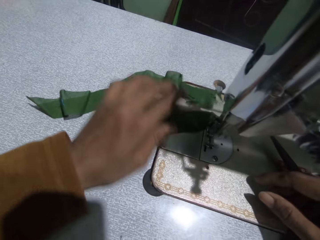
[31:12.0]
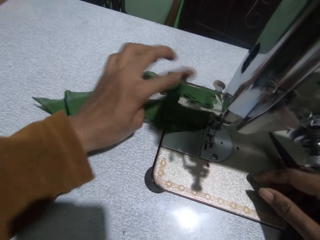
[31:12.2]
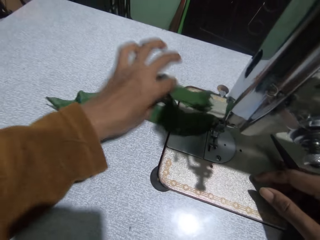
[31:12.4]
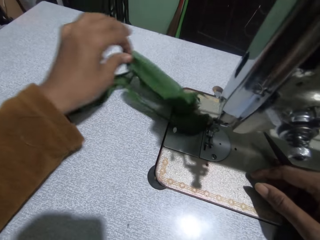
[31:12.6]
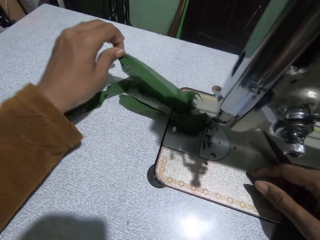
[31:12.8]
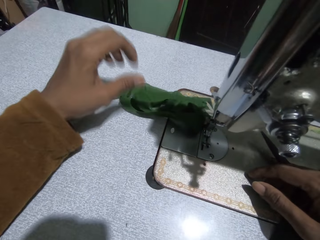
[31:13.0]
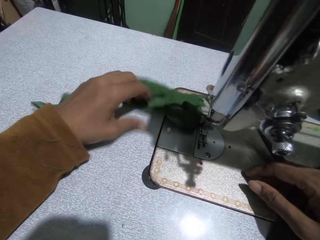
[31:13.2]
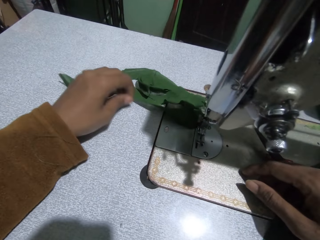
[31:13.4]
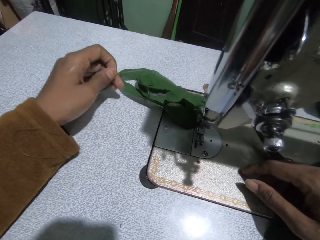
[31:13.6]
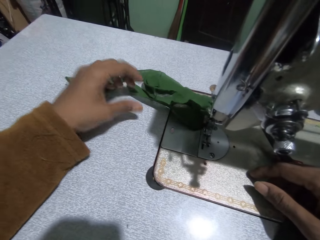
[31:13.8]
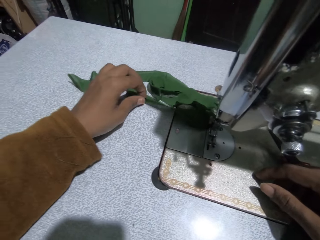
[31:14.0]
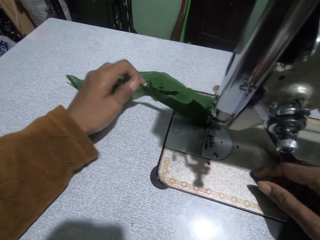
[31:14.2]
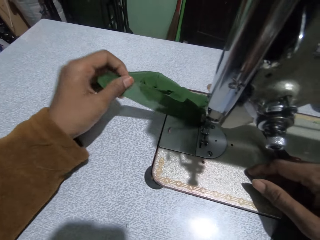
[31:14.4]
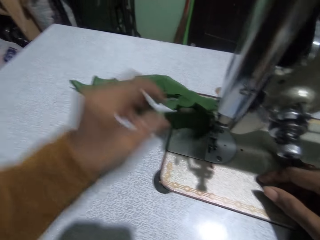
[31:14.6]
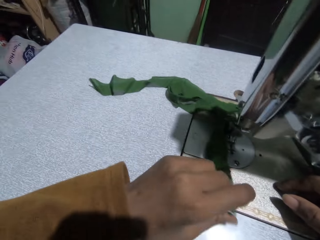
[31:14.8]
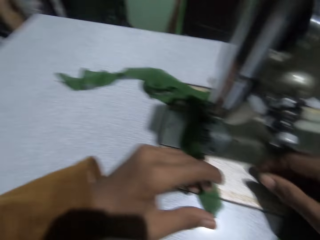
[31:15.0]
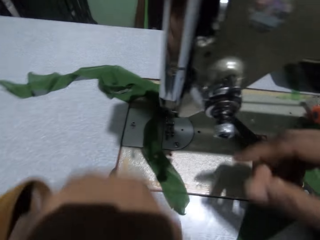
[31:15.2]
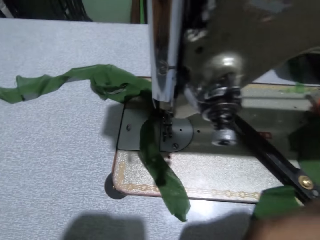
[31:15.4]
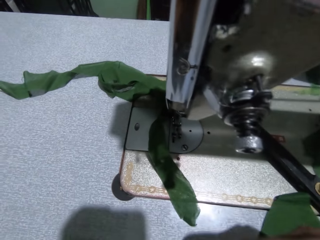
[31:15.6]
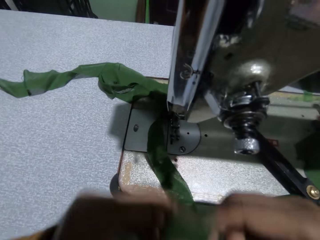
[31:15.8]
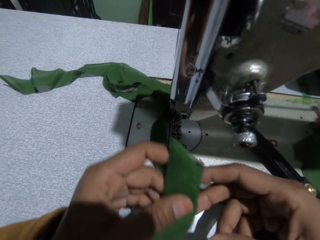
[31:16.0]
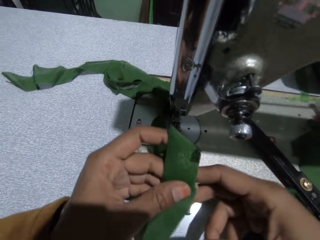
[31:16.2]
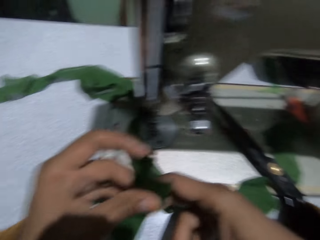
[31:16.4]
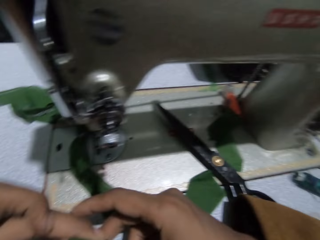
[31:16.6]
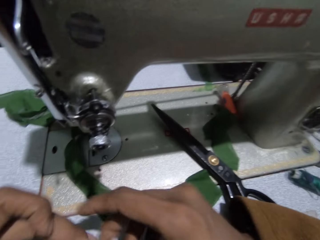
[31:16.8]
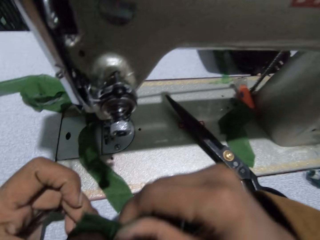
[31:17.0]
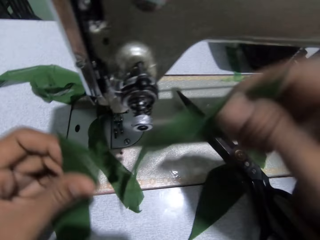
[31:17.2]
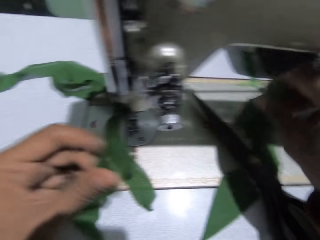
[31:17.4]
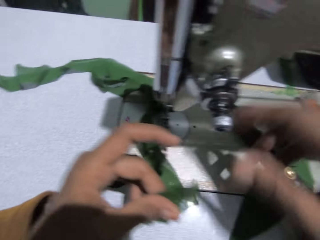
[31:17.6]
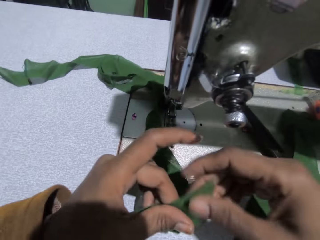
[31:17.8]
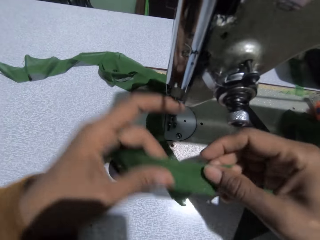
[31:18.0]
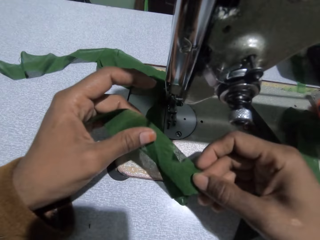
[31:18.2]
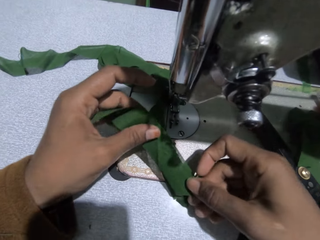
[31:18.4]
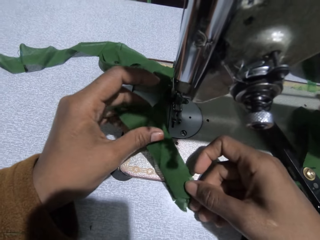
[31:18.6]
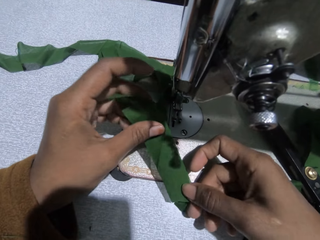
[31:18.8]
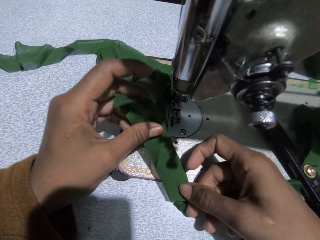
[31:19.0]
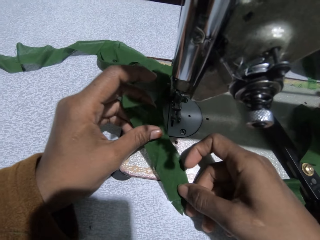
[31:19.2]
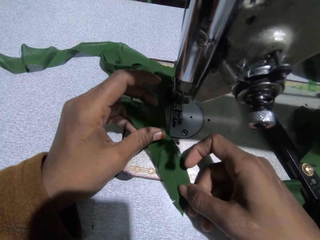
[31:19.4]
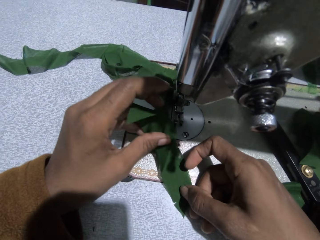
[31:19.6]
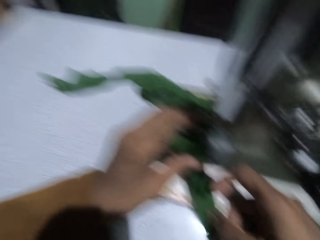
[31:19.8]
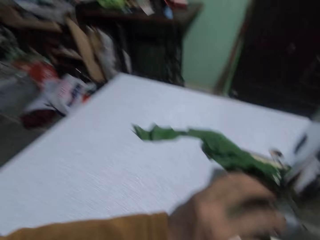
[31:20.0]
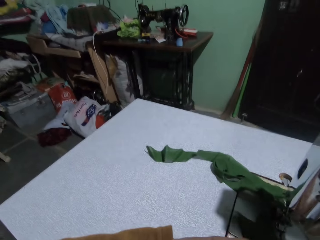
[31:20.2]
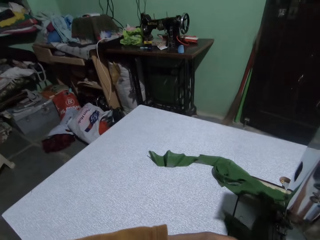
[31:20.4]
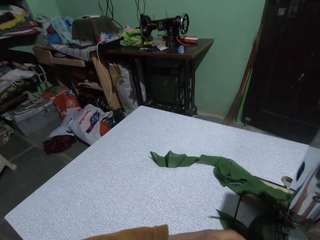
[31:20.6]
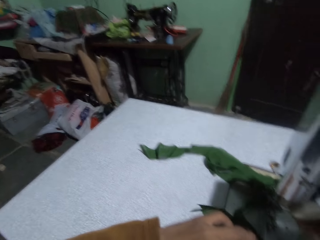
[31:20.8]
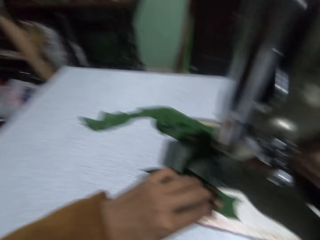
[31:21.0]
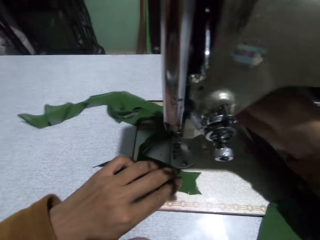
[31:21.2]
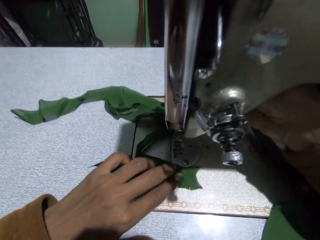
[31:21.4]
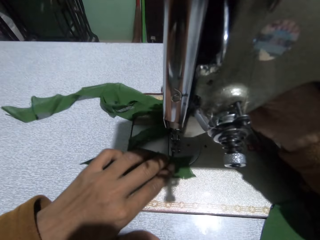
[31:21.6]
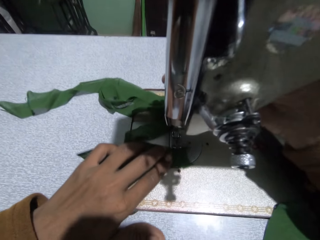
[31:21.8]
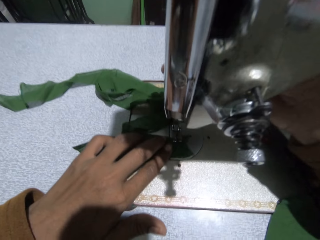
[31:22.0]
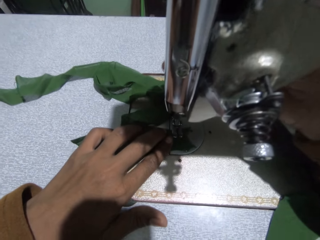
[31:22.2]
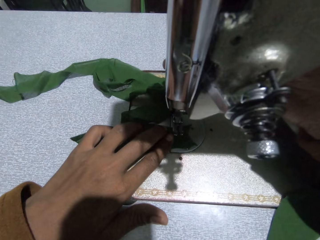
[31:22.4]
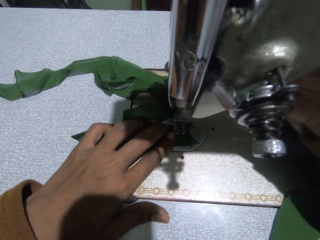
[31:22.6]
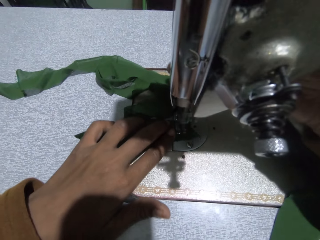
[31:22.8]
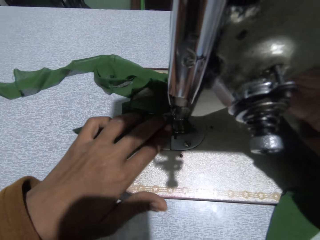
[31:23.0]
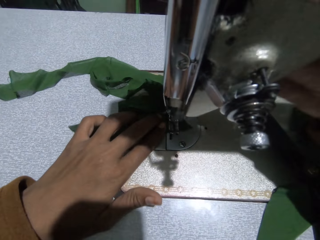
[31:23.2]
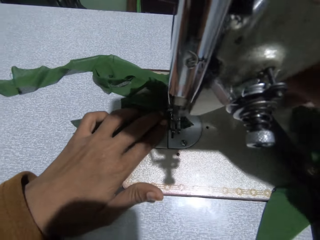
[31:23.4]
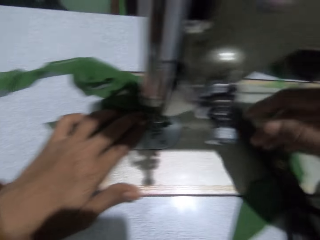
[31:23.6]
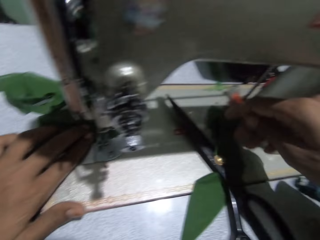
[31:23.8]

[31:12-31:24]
The camera wearer adjusts the piece of cloth on the sewing machine. She stretches the cloth. She picks some pieces from her lap. She separates the pieces with her right hand. She lays the piece in her left hand on the piece of cloth under the feed dog of the sewing machine. She joins the pieces of cloth. She adjusts the presser bar handle of the sewing machine with her right hand. She sews the piece of cloth.

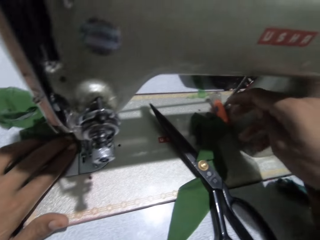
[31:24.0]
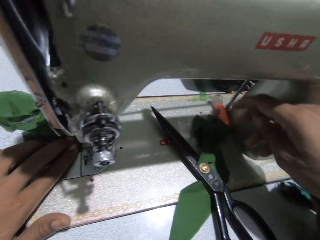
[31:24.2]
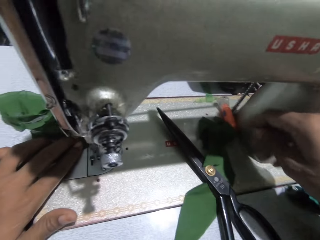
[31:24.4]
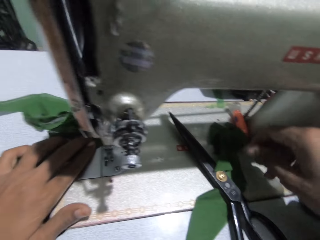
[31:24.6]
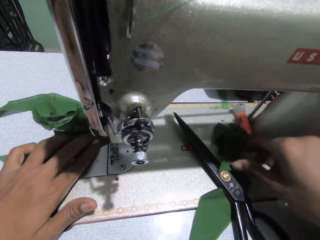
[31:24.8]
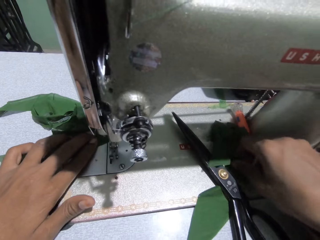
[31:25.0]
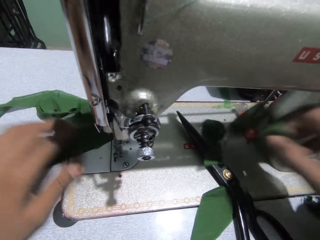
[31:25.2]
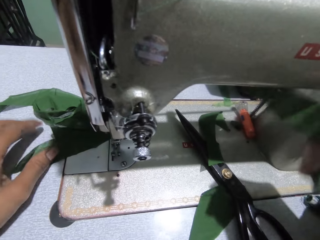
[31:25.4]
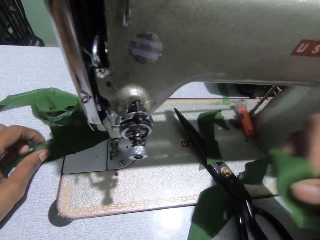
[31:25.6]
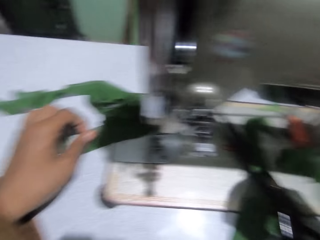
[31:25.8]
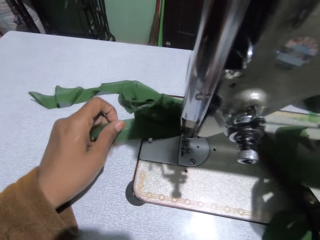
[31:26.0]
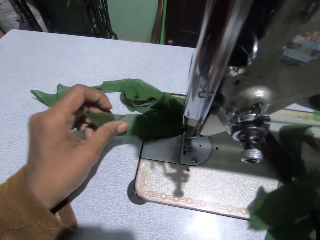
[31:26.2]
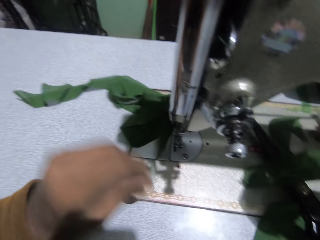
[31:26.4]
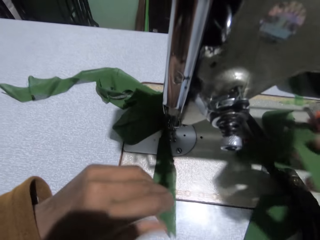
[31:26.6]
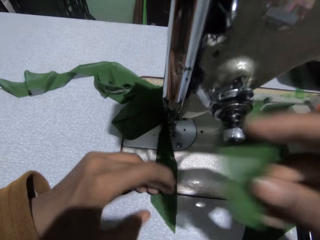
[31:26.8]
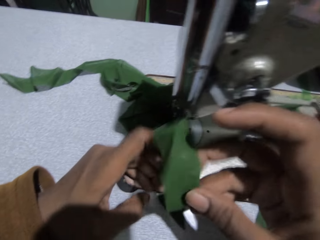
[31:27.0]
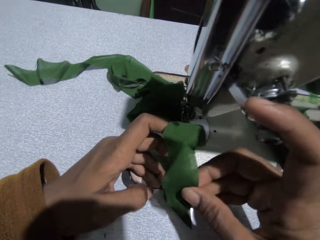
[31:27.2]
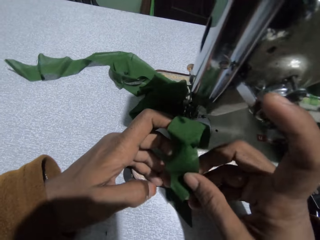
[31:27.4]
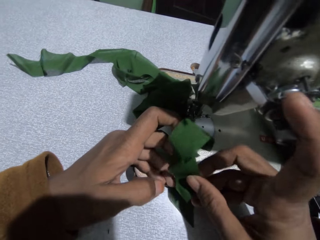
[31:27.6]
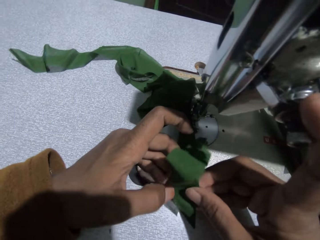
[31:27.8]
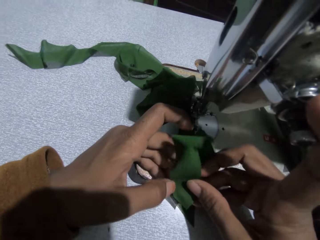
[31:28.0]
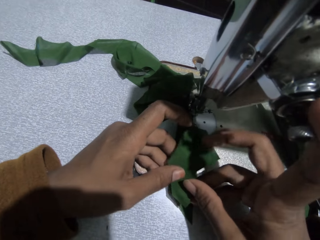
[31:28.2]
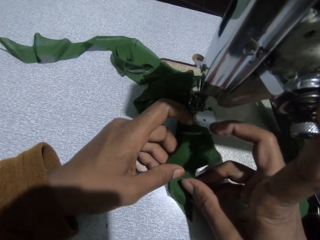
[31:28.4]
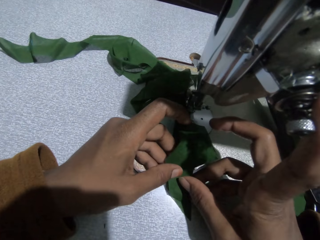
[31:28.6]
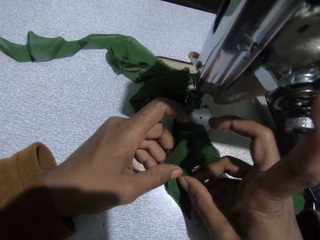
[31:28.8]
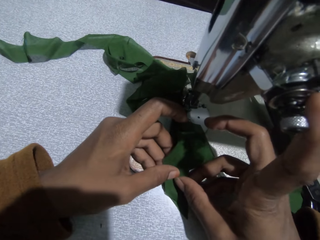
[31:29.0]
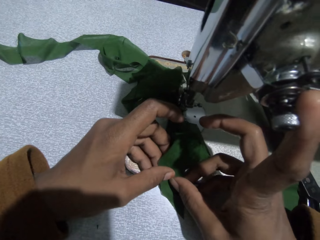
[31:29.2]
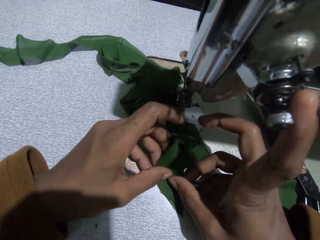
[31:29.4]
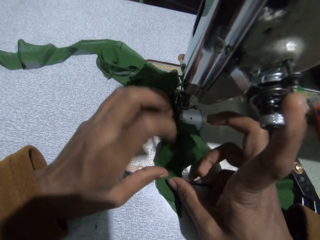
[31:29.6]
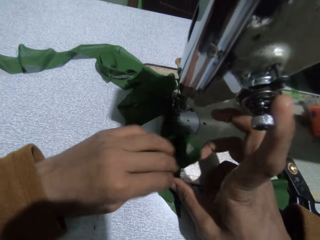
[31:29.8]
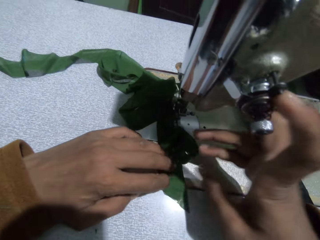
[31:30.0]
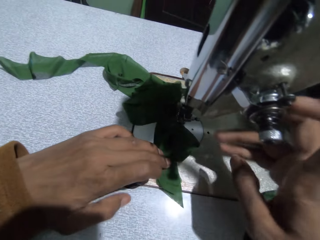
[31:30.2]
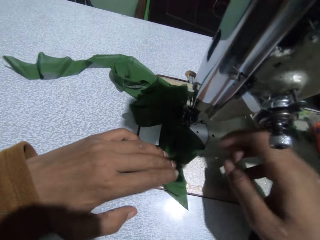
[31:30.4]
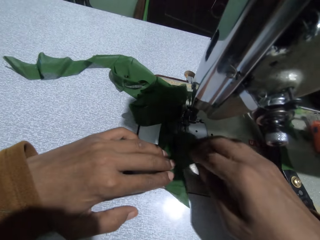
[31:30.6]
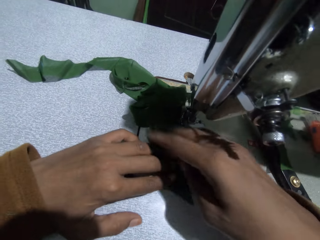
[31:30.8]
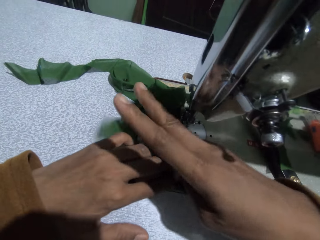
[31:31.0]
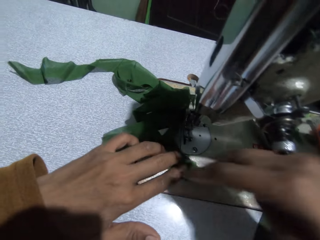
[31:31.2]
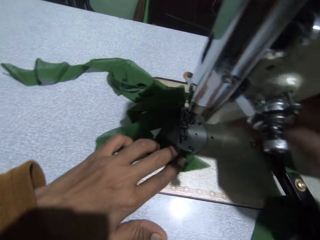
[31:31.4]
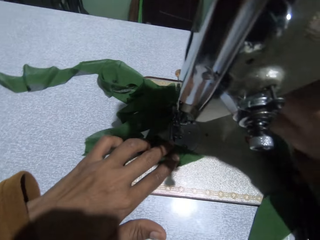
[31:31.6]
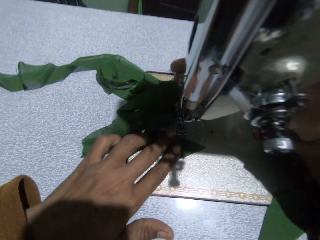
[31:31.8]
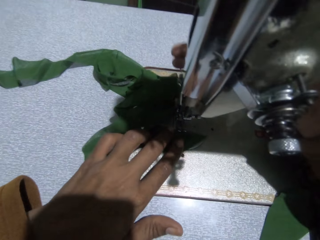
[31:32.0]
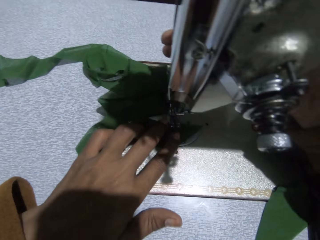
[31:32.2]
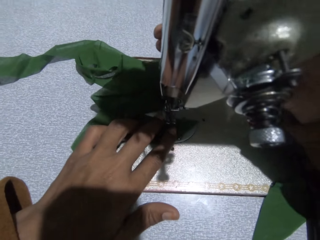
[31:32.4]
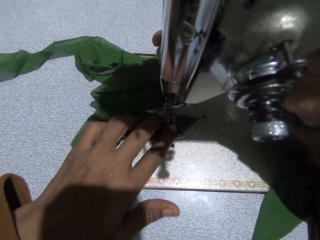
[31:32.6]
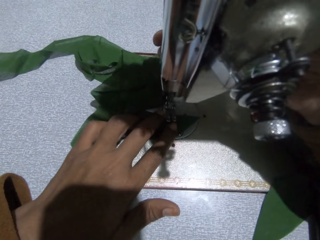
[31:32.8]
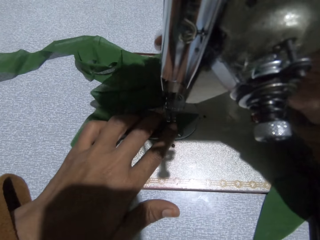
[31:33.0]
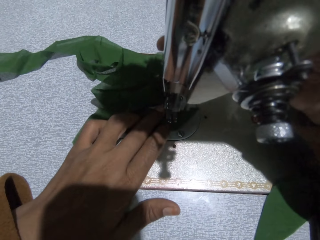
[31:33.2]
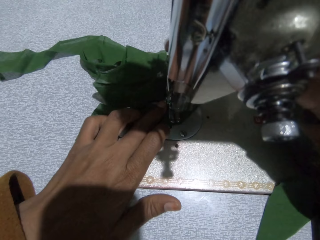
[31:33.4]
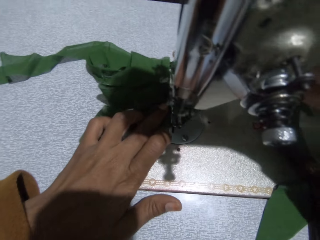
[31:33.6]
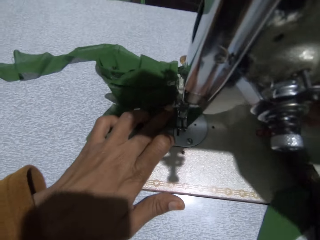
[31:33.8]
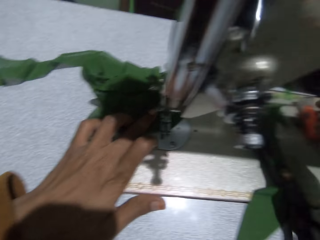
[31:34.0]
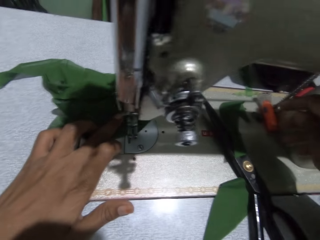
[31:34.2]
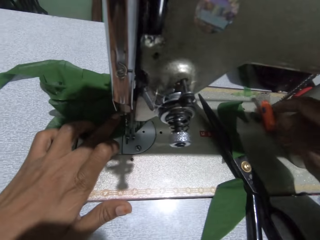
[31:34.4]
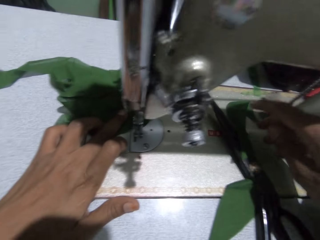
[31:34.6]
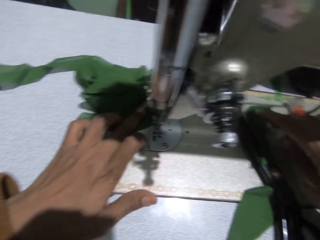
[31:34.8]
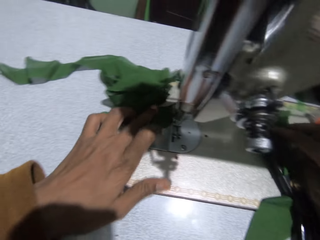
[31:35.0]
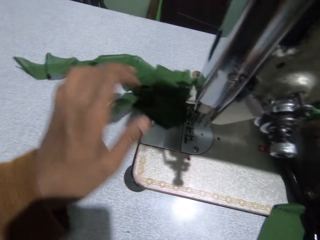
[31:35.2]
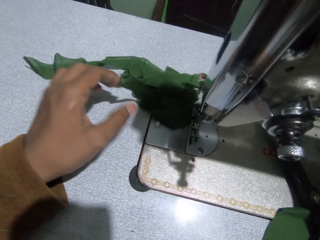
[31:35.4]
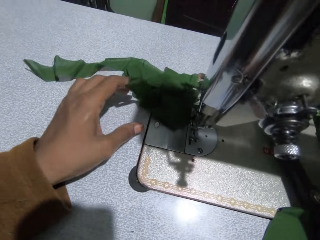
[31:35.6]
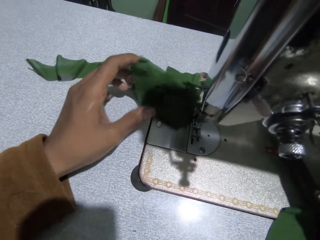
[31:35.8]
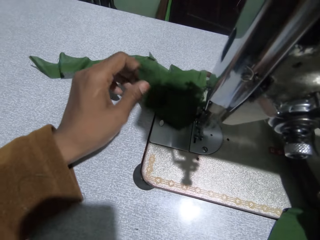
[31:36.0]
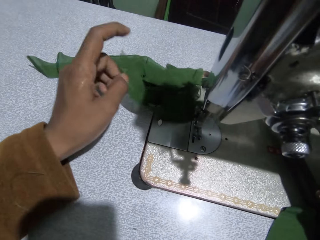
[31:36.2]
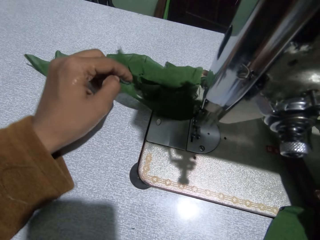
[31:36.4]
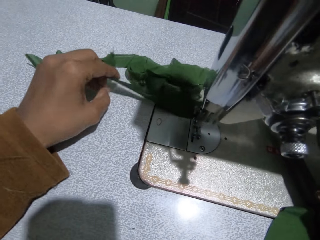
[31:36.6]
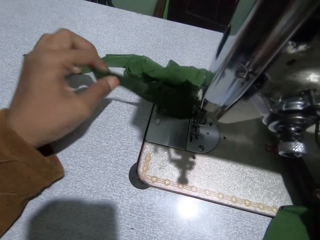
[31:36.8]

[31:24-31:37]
The camera wearer picks a piece of cloth on the sewing machine with her right hand. She adjusts the piece on the sewing machine with her left hand. She puts the piece in her right hand on the piece on the sewing machine. She attaches the piece of cloth with the cloth in the sewing machine. She adjusts the presser bar handle on the sewing machine with her right hand. She sews the piece of cloth with the sewing machine. She picks a piece on the sewing machine with her right hand. She adjusts the piece on the sewing machine with her left hand. She attaches the piece of cloth with the cloth in the sewing machine.
